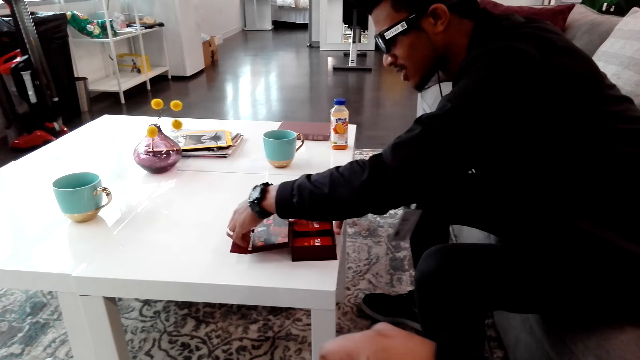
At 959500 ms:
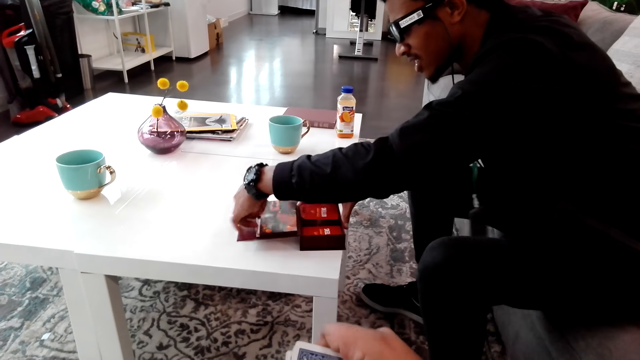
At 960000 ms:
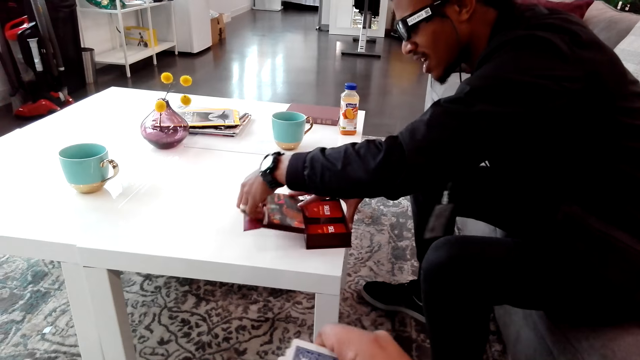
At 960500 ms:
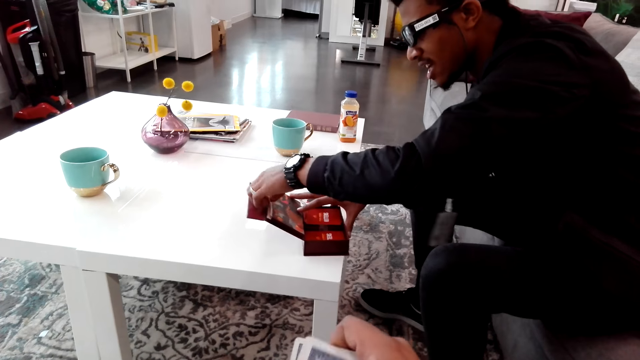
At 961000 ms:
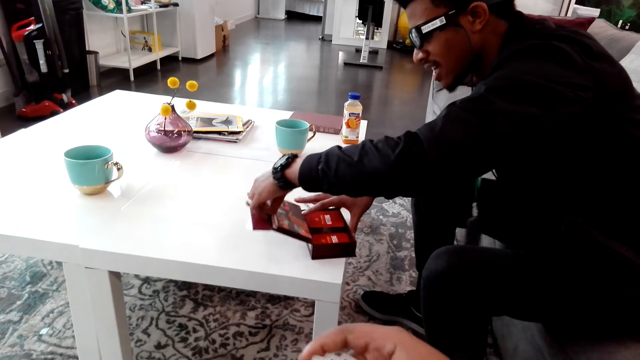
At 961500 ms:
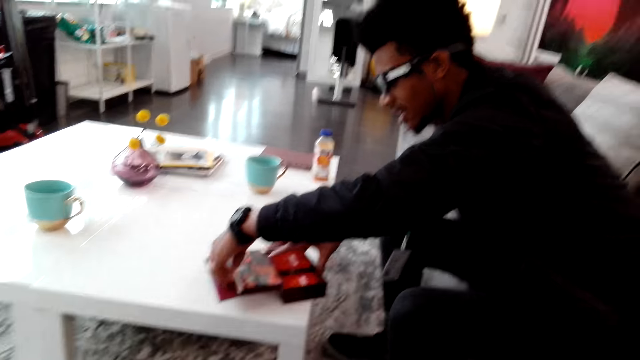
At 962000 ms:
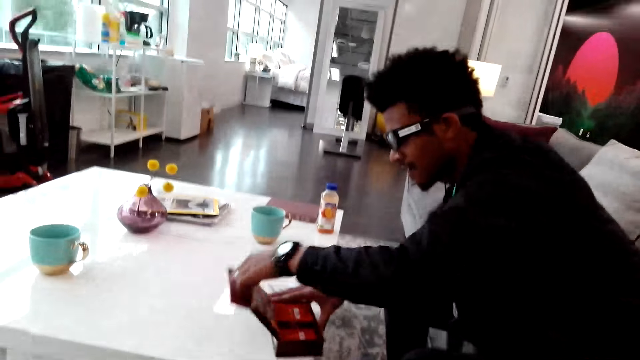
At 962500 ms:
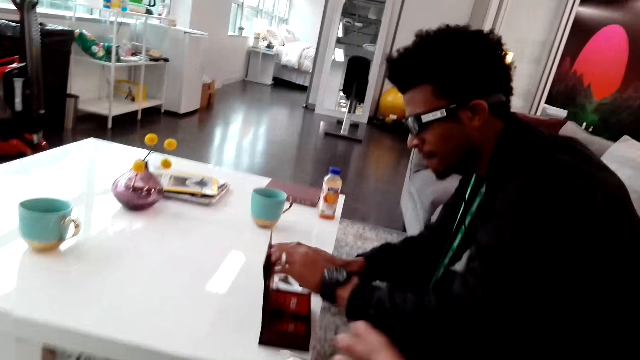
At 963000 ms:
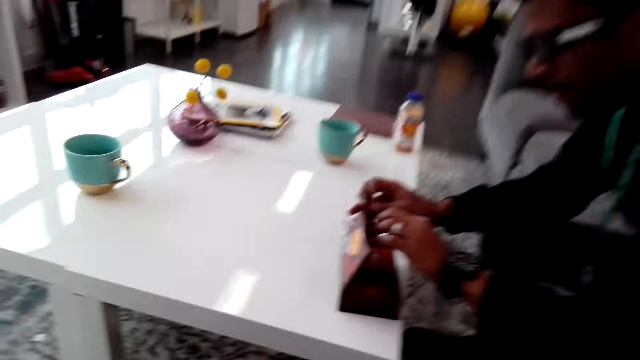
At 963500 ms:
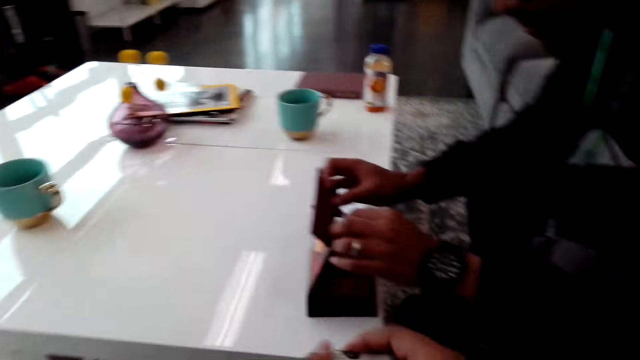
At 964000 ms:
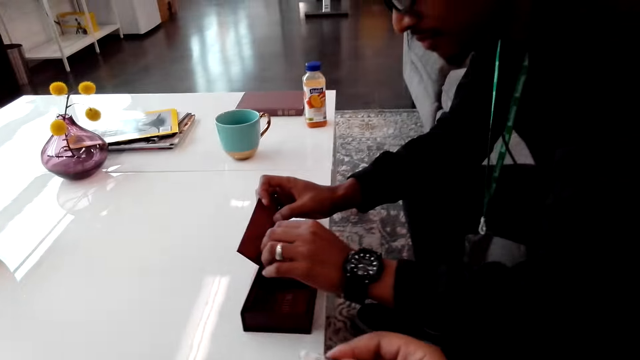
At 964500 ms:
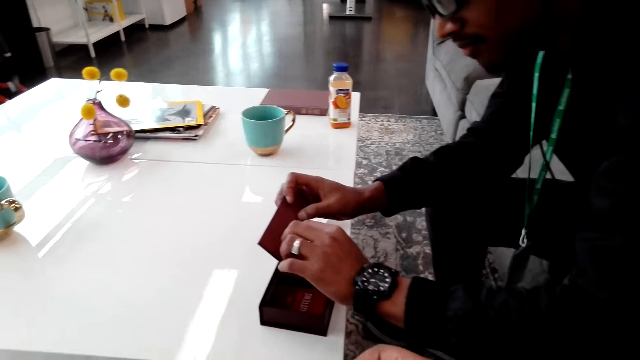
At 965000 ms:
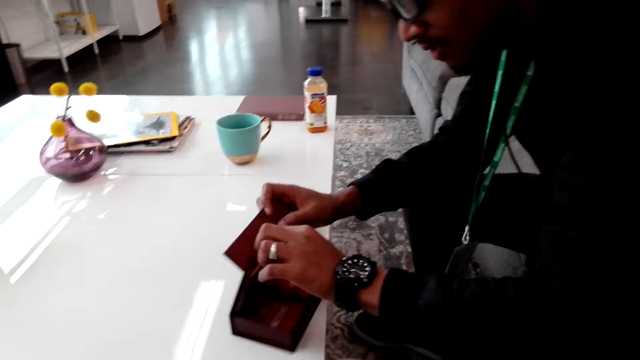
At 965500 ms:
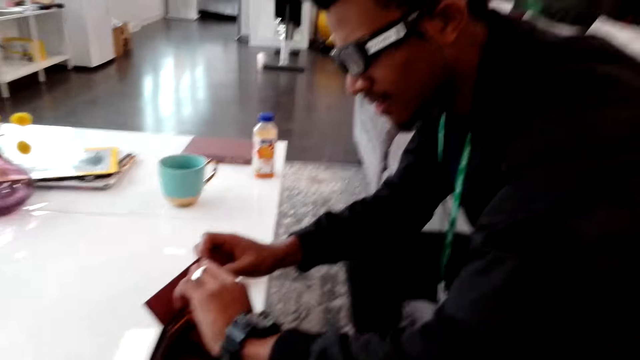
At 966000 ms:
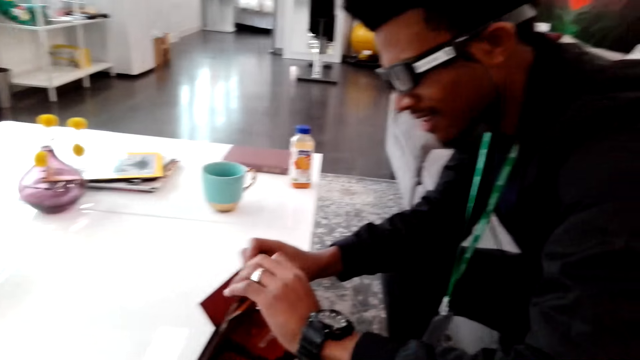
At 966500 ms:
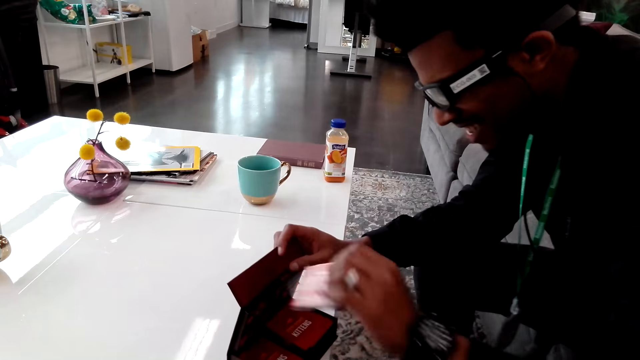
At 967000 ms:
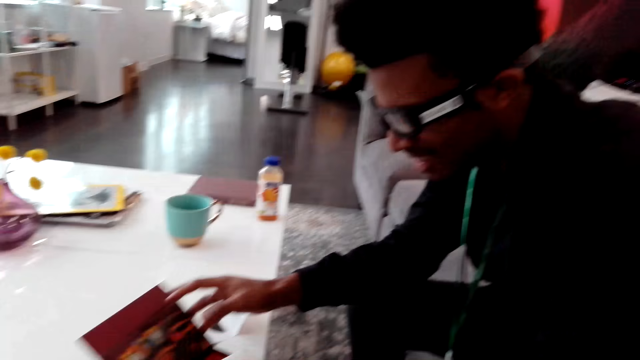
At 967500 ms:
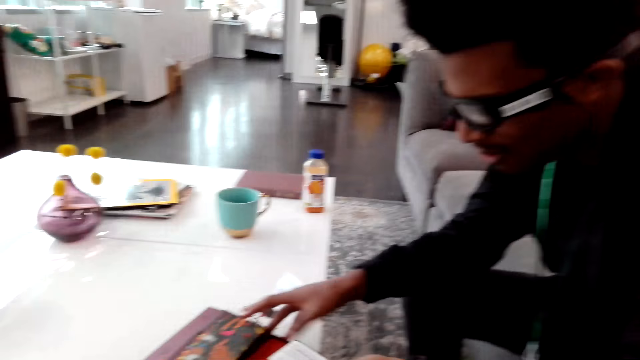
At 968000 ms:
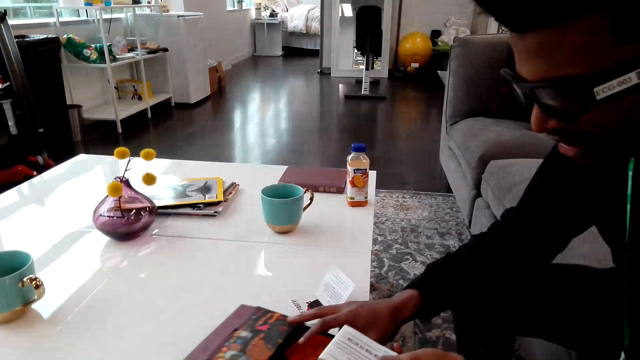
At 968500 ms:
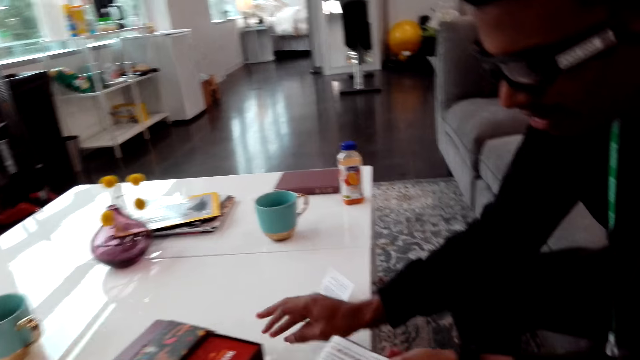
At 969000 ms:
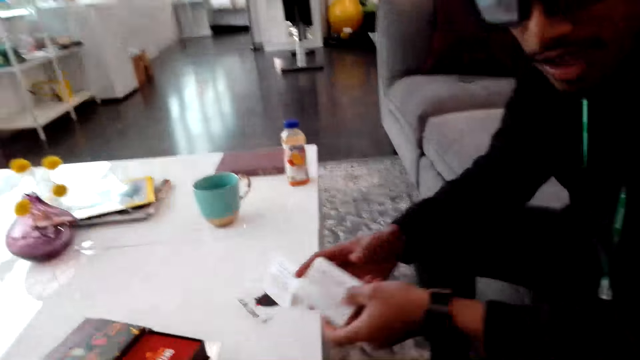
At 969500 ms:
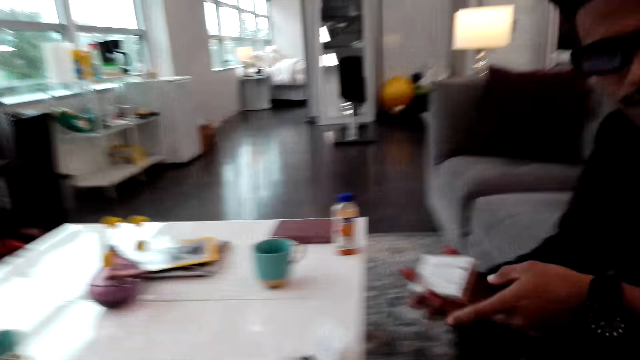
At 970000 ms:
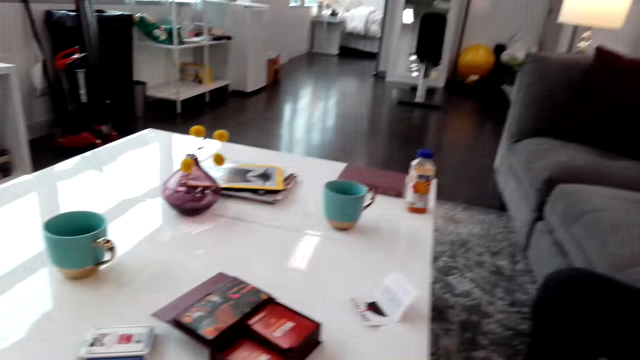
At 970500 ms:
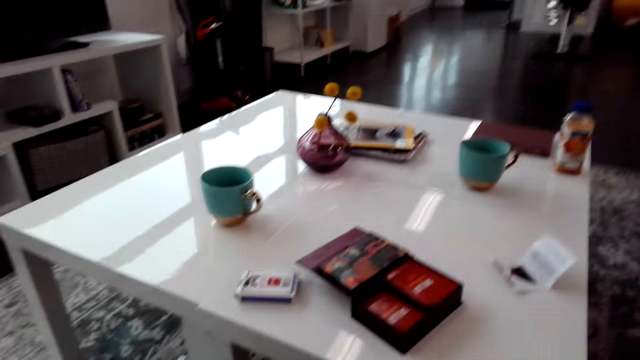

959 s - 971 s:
The camera wearer holds a carton box. They pick up something from the box.

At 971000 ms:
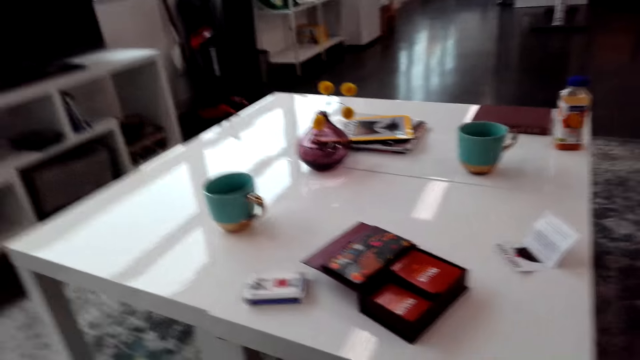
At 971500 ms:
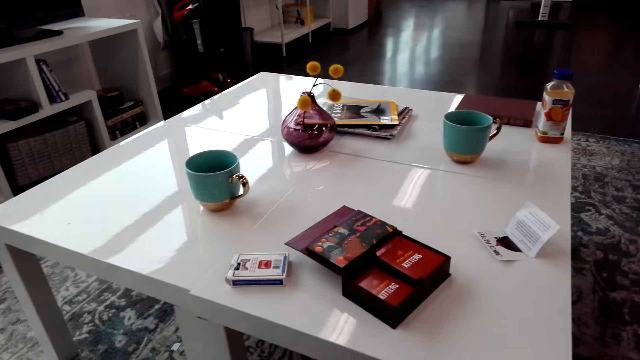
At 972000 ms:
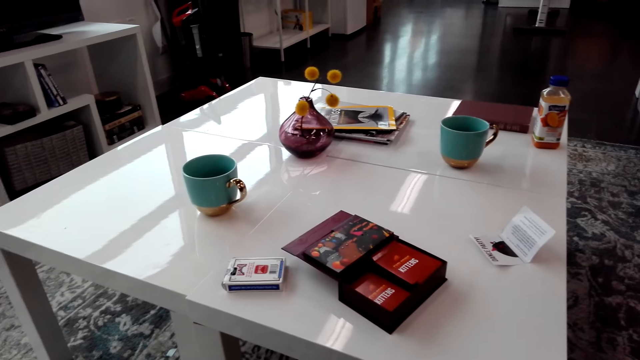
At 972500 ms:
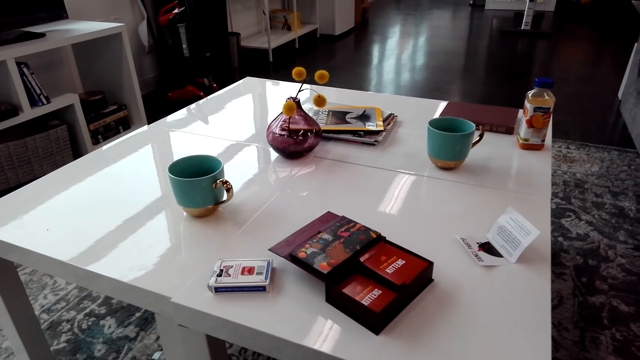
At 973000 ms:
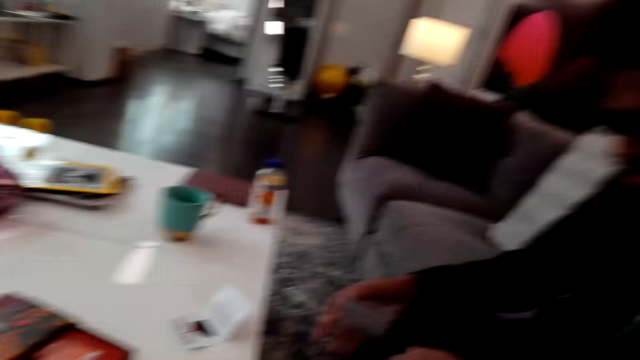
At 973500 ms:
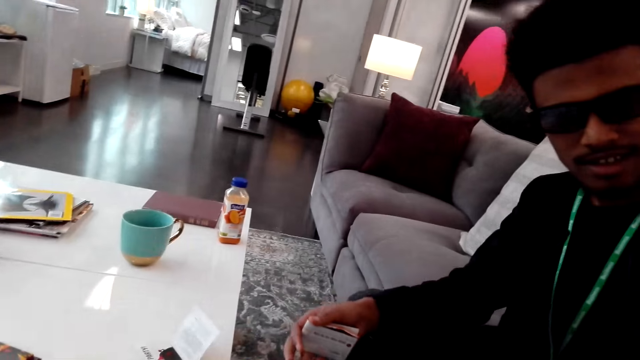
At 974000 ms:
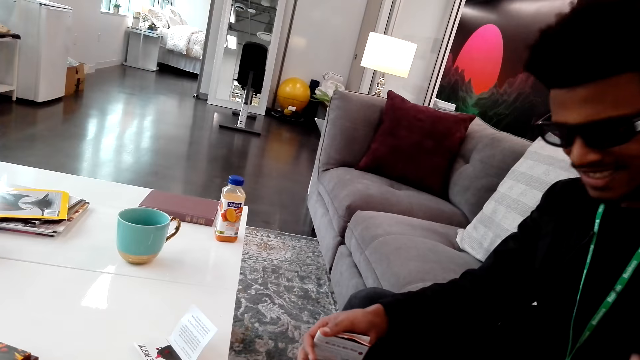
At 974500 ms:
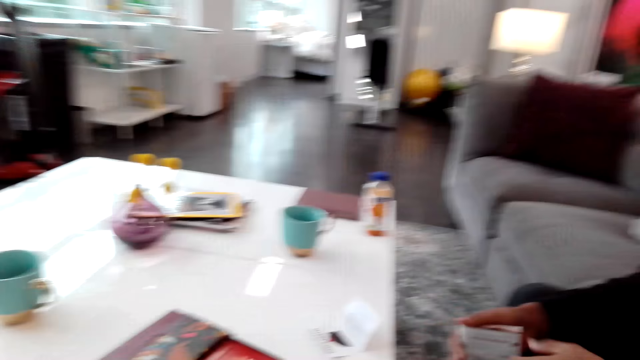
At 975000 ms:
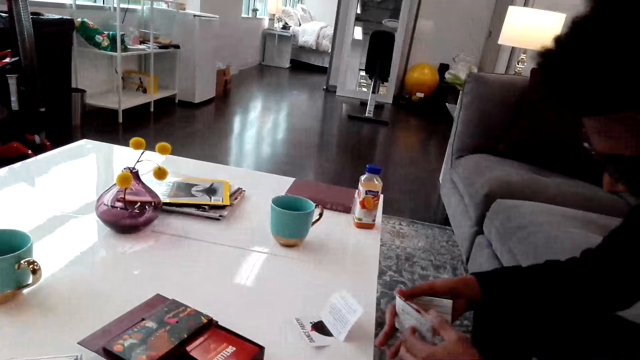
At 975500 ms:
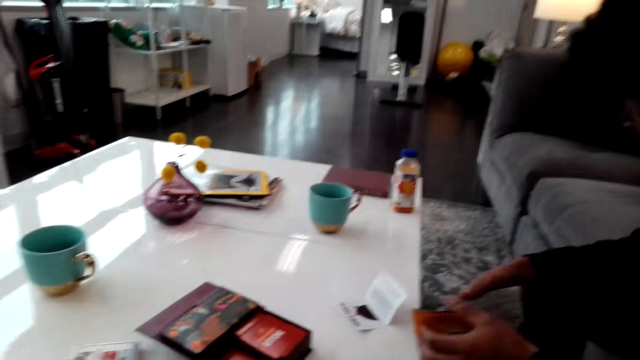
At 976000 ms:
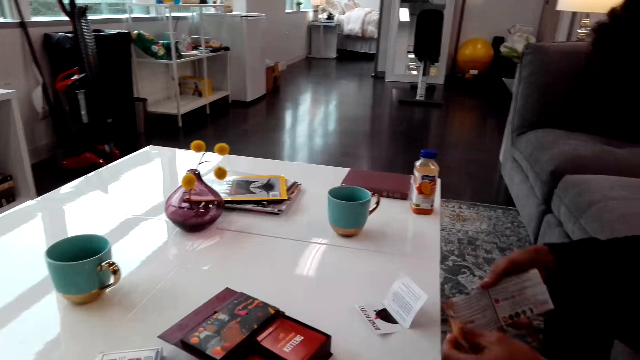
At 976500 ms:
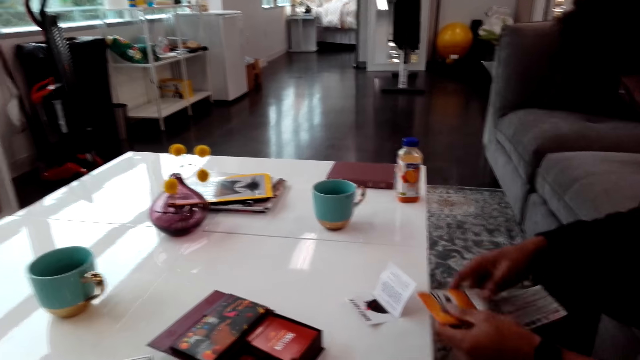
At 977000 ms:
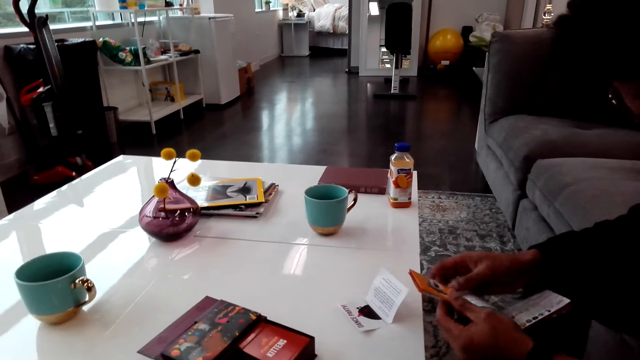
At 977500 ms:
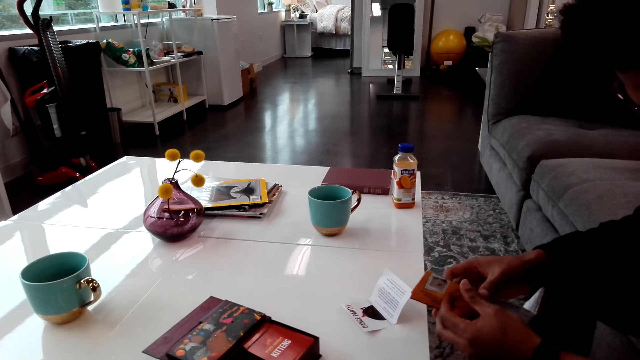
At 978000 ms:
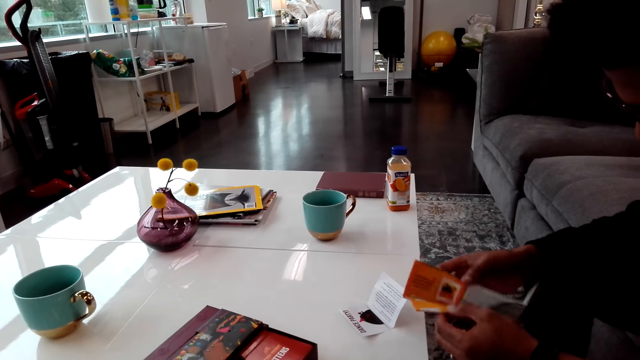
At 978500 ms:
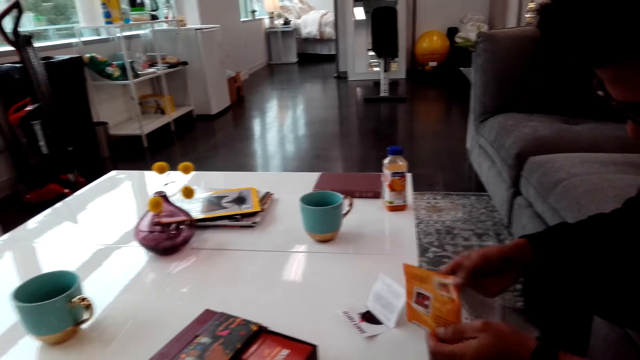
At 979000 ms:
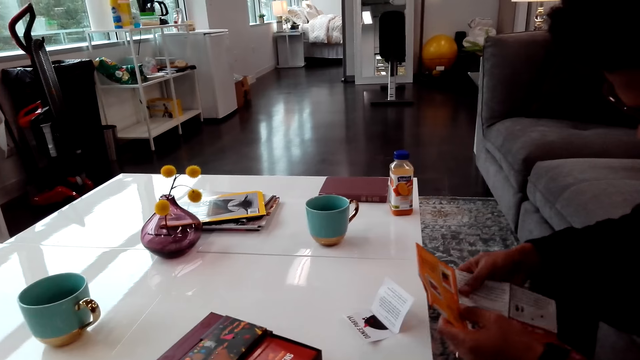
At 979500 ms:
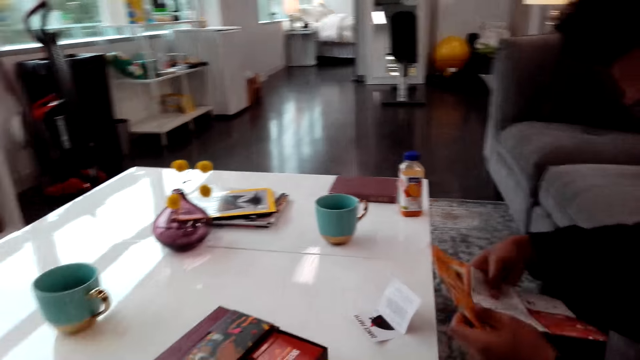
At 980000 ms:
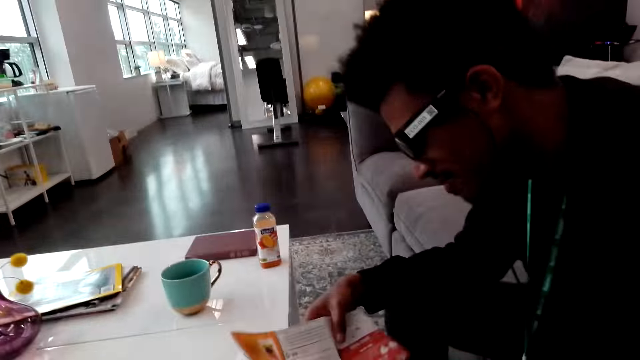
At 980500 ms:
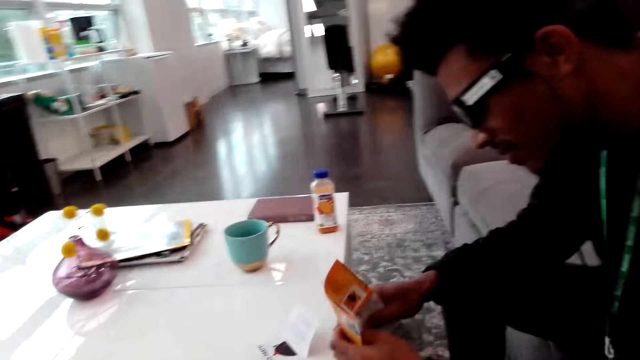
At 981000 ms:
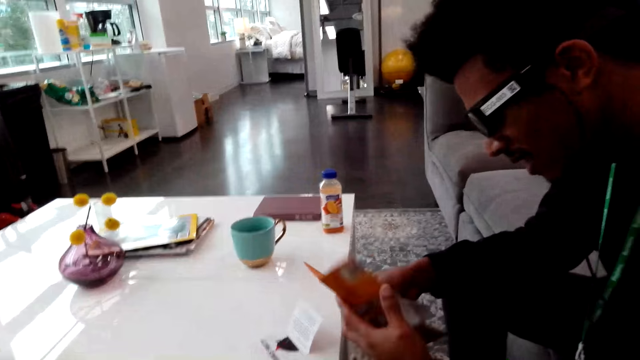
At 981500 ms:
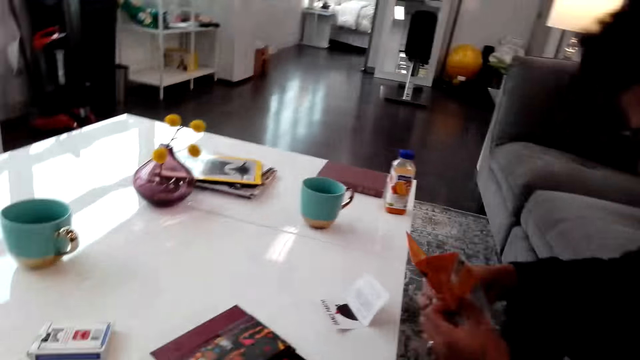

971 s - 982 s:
The camera wearer opens a menu in the room.
